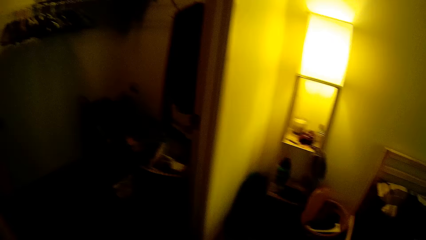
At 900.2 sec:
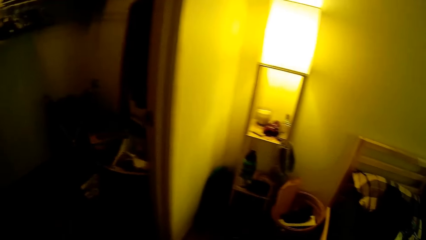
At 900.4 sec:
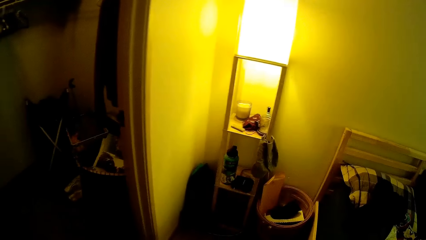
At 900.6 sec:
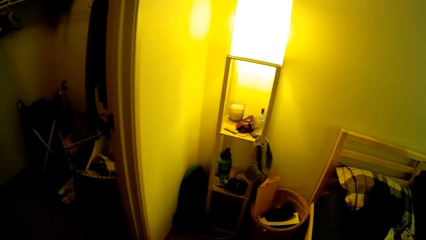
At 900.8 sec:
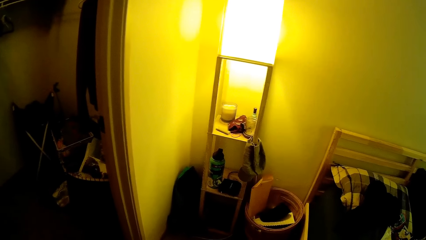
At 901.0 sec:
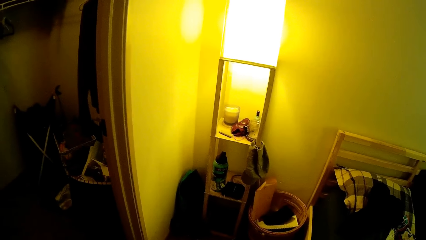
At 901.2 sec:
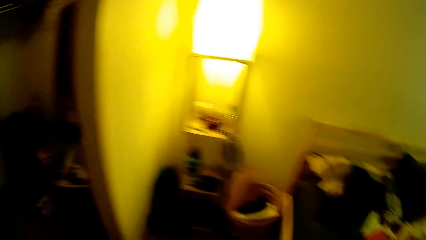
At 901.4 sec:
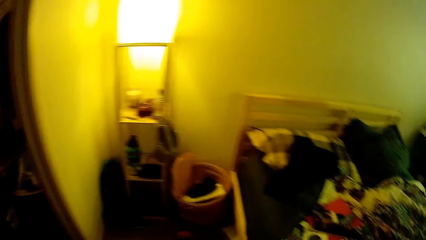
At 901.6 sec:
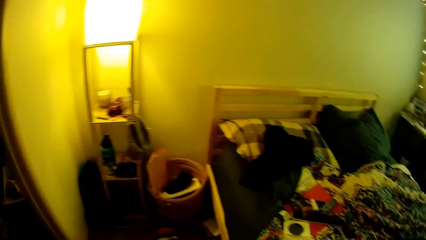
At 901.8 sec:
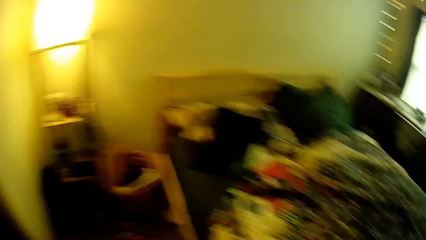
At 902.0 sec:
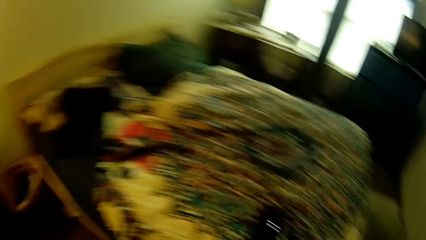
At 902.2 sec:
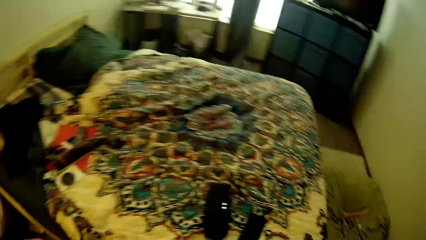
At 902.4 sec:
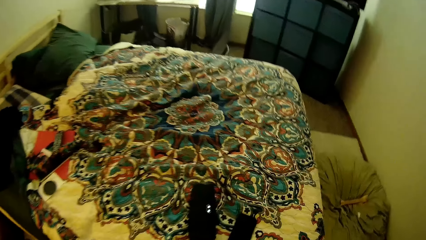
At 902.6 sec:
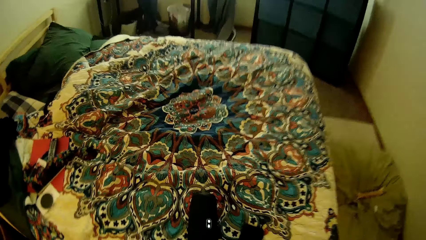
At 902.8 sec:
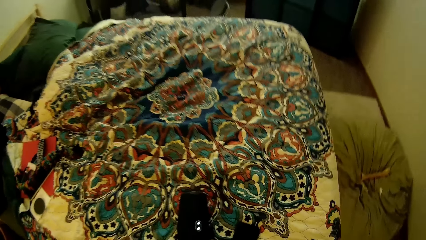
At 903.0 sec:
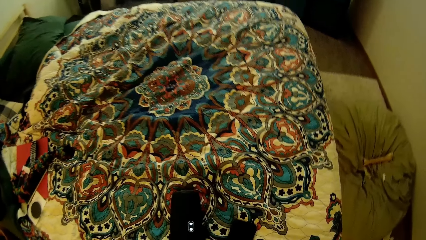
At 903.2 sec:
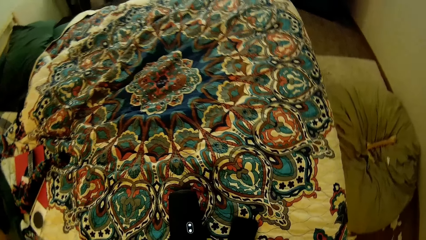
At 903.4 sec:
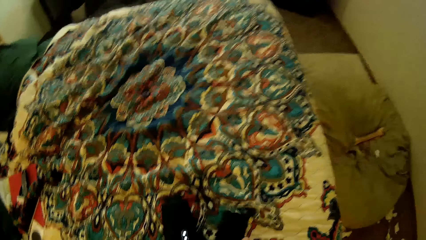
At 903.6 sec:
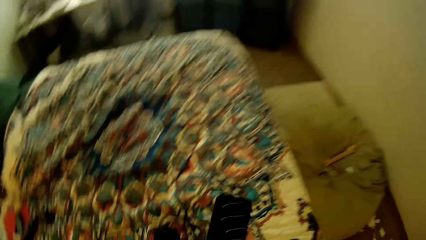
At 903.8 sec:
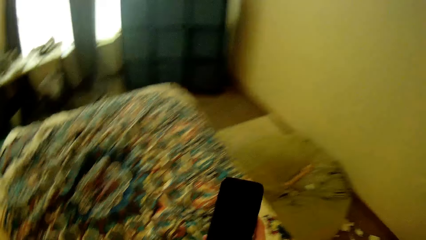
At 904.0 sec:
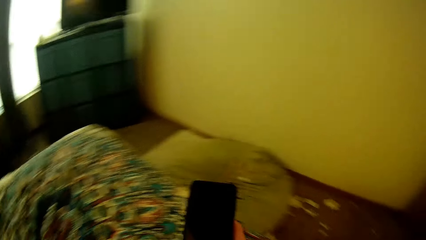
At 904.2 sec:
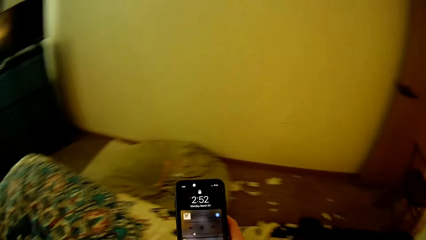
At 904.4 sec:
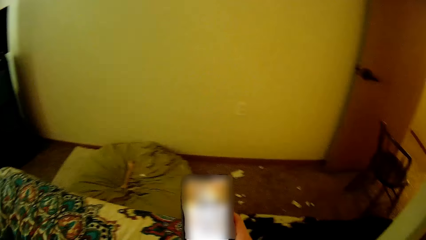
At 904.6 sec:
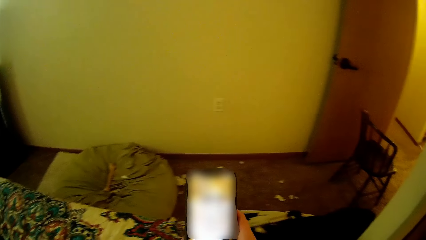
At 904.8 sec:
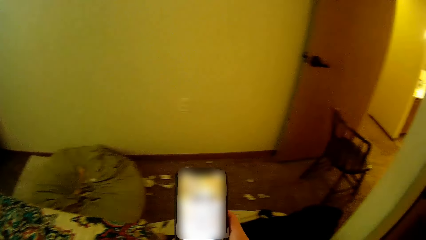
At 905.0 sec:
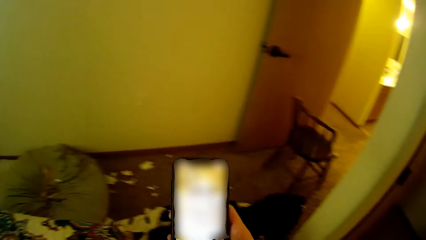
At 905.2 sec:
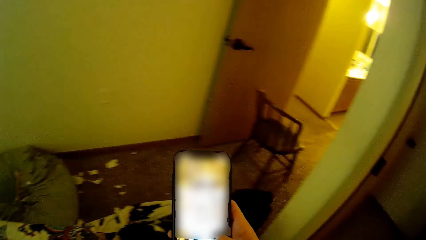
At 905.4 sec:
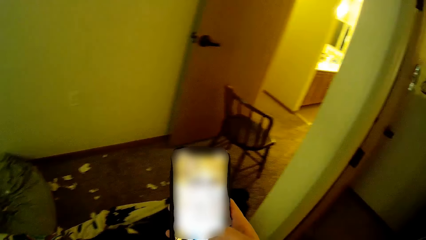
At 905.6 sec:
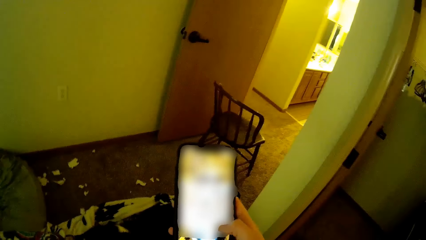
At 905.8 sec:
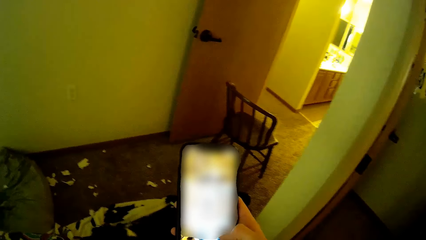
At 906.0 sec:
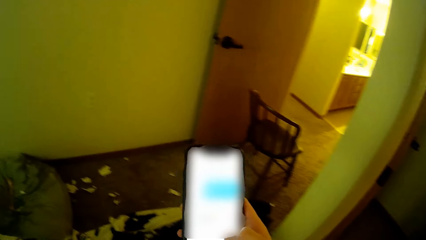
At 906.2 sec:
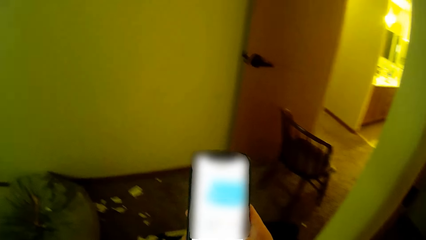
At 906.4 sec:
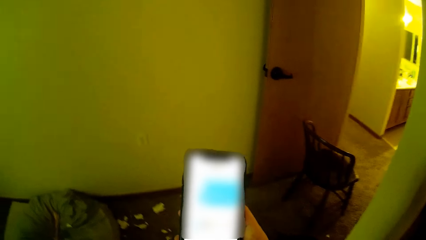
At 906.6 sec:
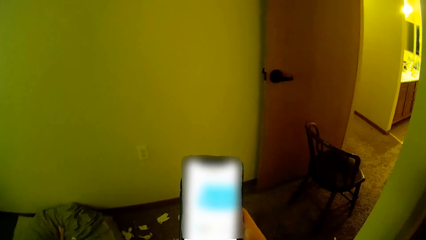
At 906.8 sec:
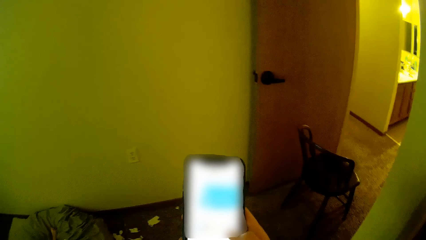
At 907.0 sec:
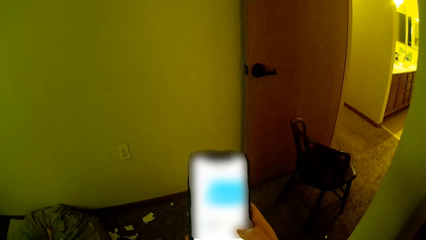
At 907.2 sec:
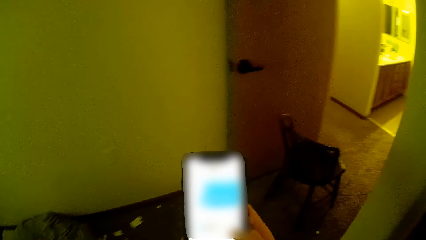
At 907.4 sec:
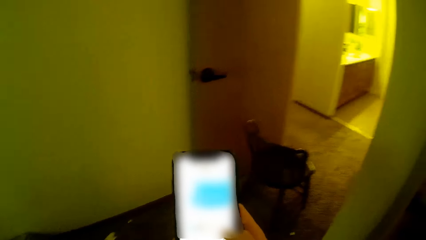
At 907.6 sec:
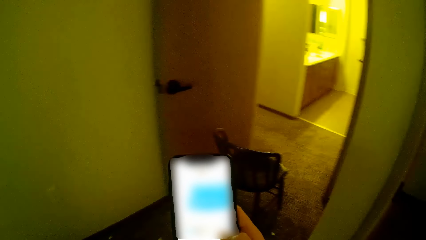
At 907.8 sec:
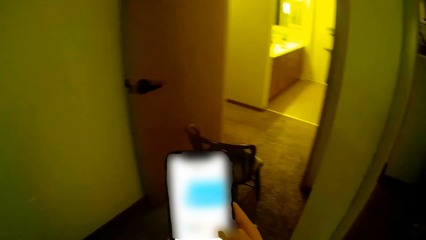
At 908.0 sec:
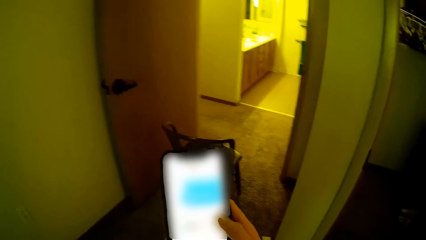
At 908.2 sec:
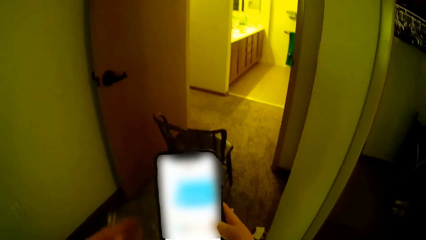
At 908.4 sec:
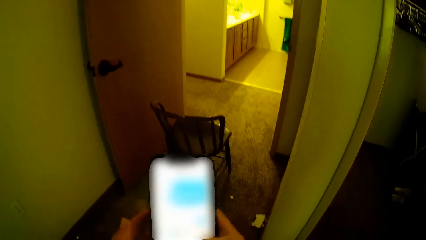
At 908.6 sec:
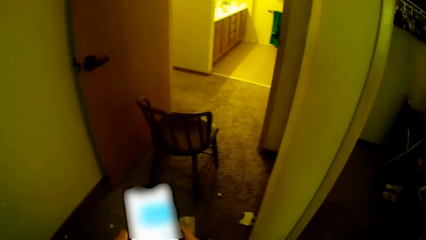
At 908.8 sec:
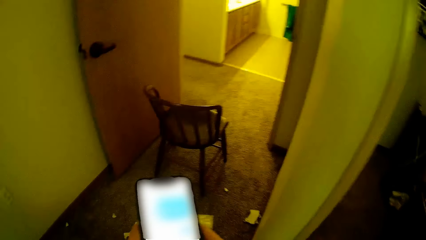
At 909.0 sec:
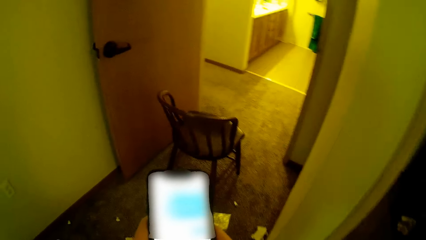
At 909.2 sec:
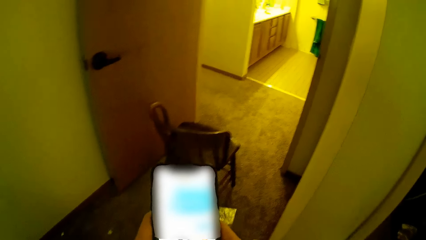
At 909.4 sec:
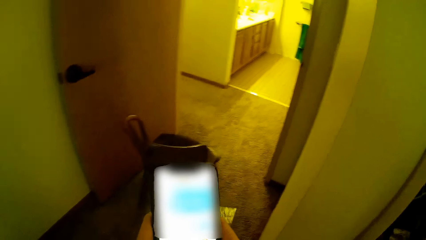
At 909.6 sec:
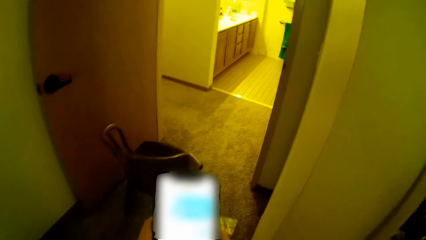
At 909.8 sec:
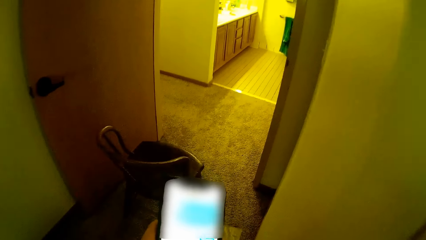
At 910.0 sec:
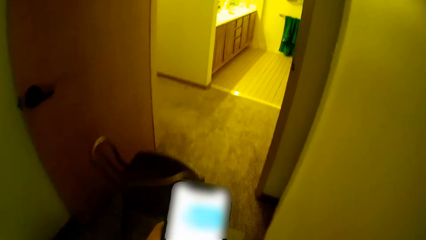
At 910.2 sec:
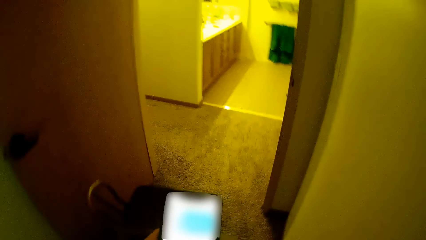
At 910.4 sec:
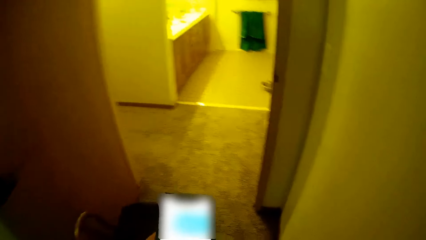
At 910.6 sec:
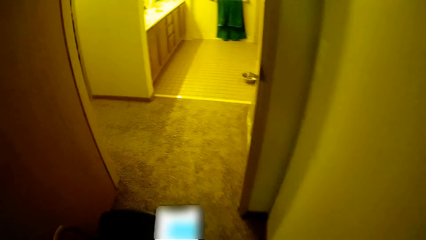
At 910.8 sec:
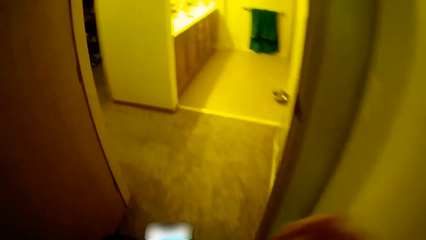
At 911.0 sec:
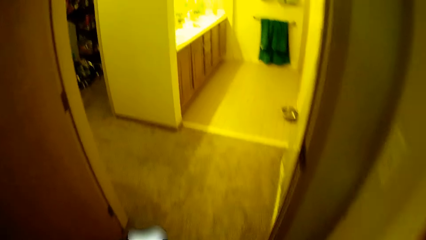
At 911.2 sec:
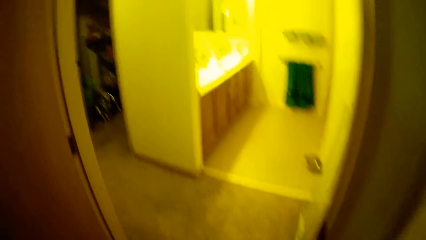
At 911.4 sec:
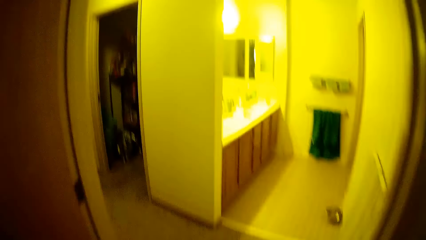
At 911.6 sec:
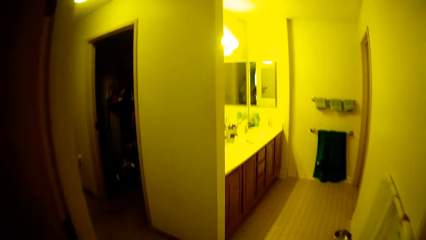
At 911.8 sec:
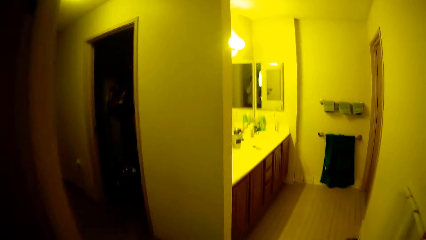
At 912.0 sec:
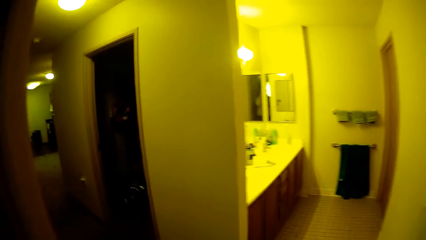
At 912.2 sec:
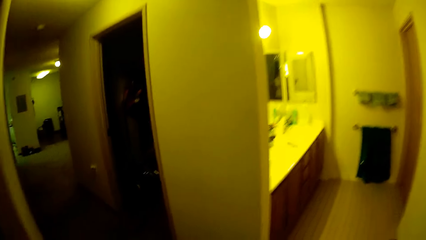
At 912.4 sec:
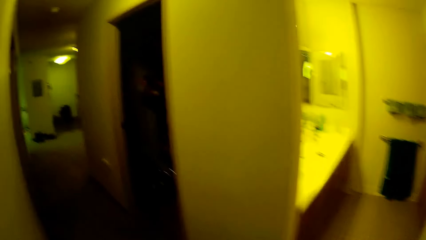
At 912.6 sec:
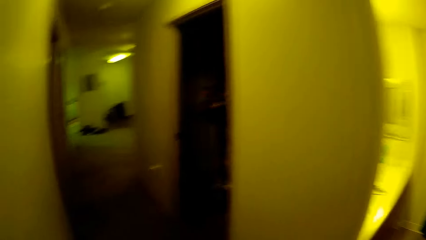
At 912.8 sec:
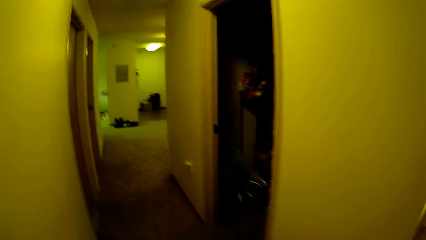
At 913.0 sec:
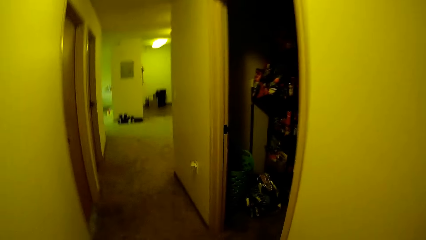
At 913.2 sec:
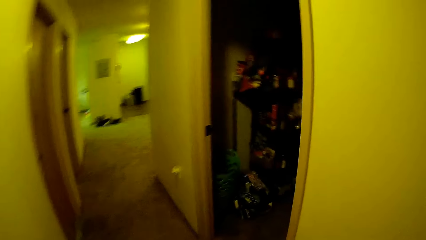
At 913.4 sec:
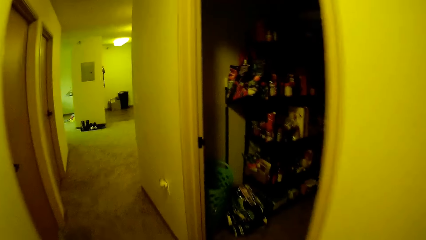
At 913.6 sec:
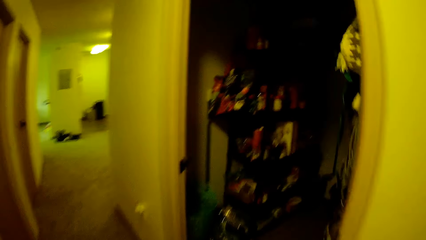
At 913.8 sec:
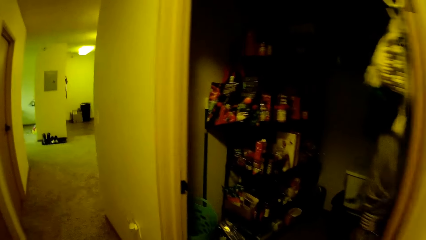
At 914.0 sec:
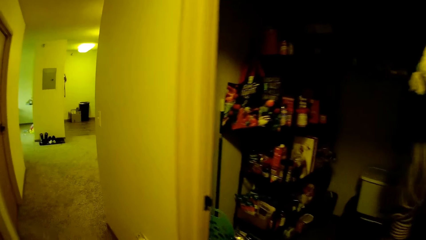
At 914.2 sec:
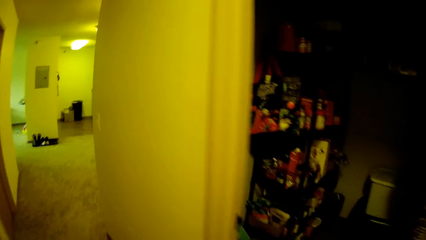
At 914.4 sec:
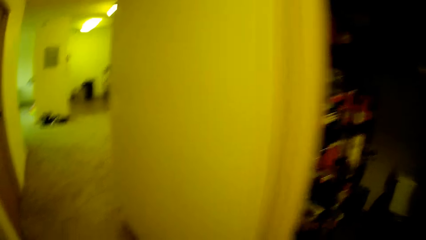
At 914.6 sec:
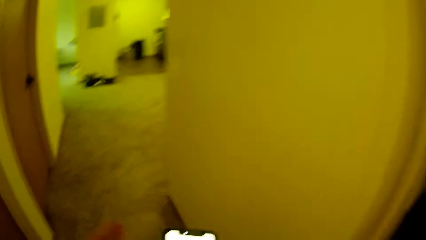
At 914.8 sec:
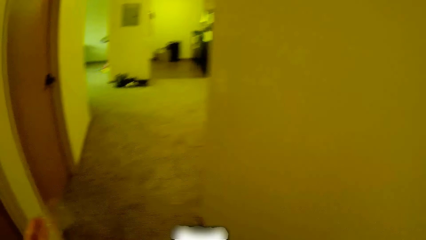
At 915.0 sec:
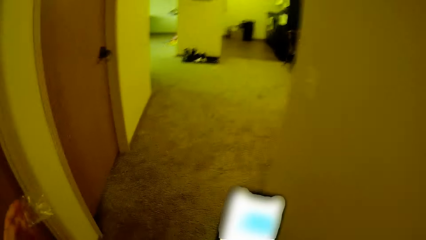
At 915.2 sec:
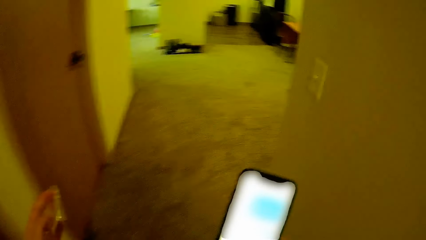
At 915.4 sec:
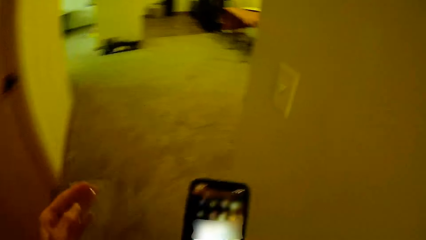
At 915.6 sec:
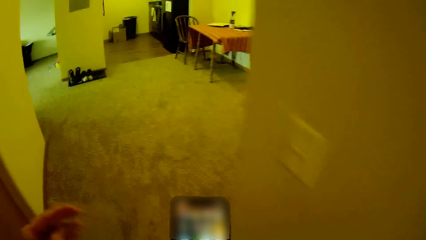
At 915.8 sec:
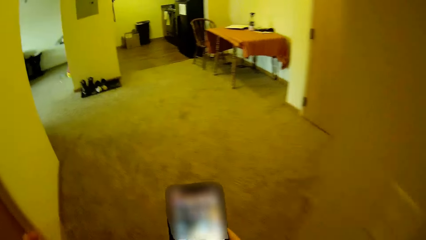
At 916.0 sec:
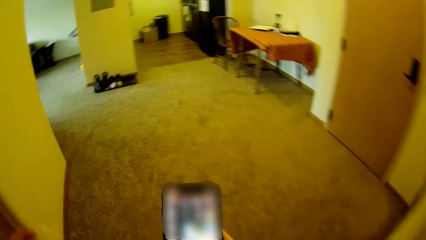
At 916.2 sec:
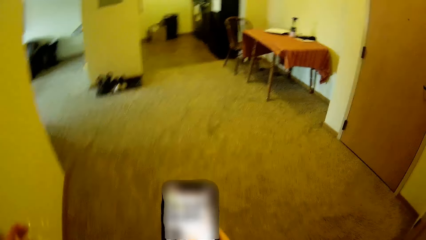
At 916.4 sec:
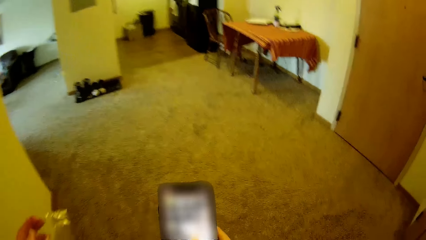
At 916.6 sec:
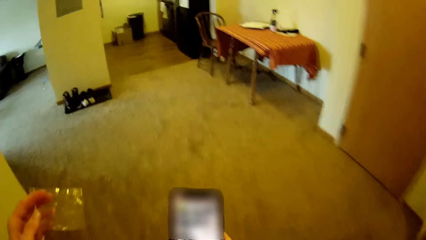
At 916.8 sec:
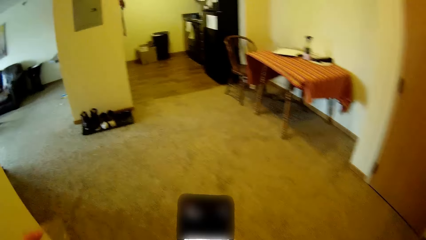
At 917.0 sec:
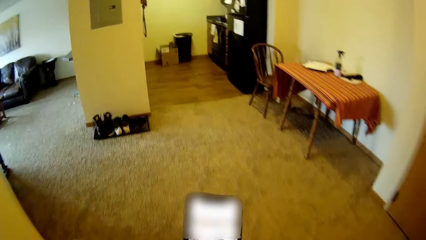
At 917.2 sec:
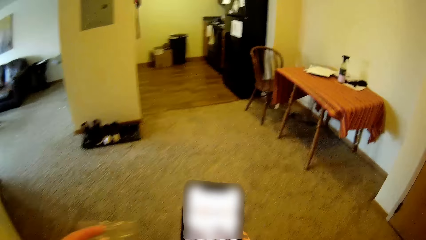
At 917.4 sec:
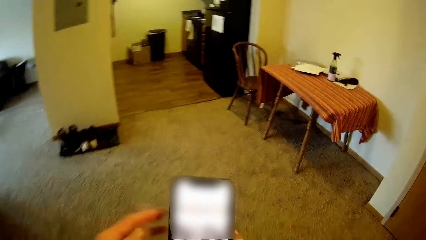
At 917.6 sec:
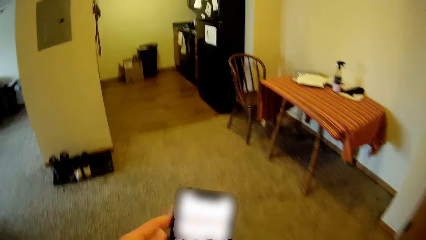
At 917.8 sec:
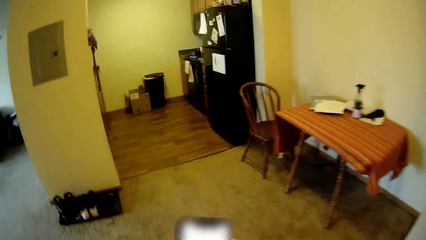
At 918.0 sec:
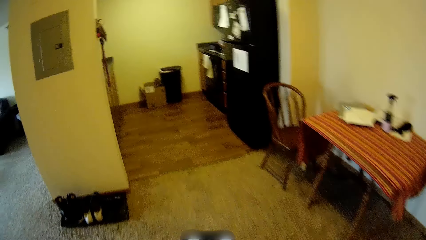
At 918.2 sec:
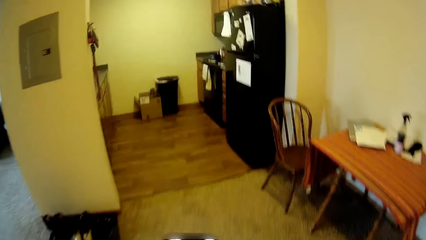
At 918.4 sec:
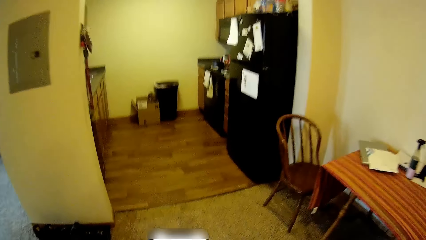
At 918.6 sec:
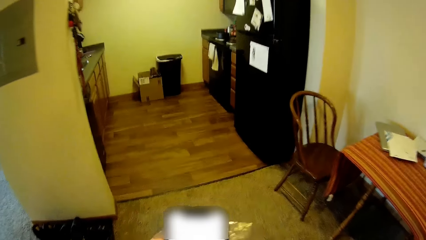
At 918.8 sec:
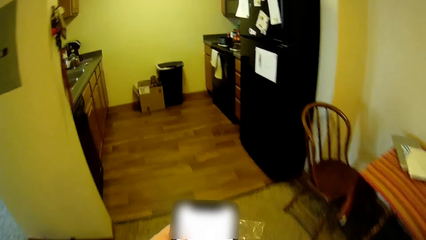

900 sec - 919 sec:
The camera wearer looks around the room. She picks a phone and speaker on a bed with her hands. She operates her phone with her hands. She walks towards a kitchen. She scrolls the phone.
